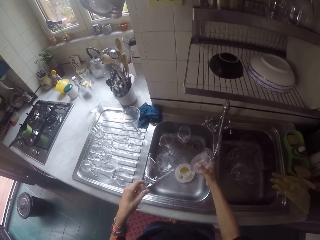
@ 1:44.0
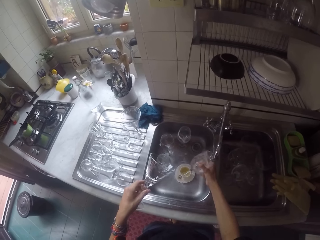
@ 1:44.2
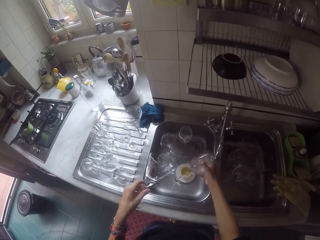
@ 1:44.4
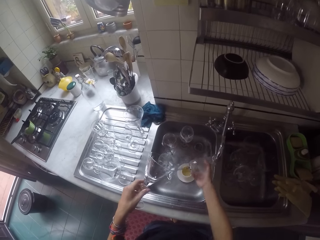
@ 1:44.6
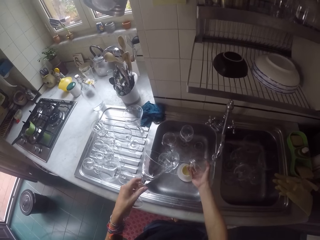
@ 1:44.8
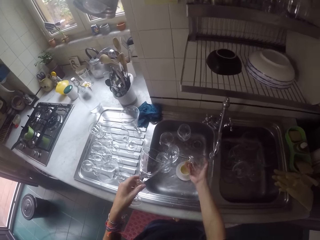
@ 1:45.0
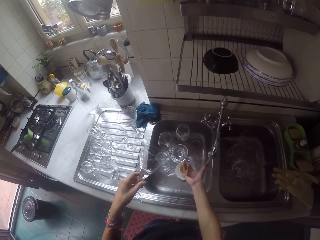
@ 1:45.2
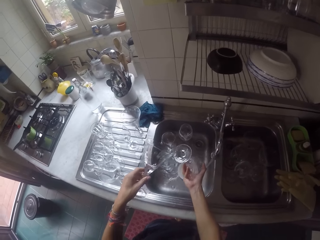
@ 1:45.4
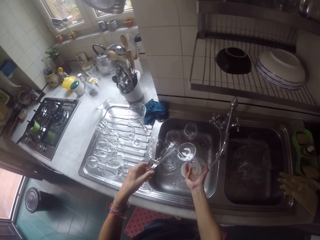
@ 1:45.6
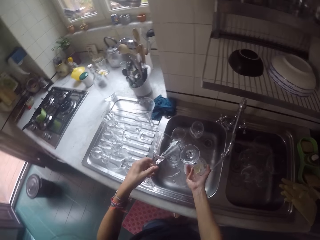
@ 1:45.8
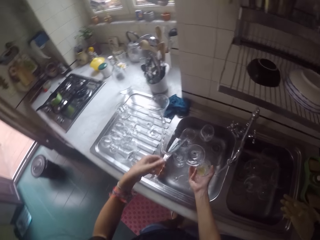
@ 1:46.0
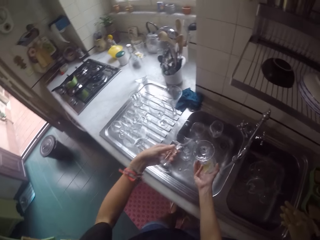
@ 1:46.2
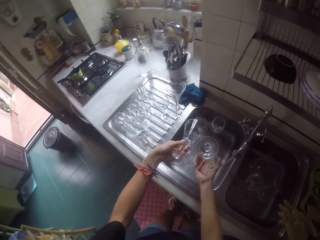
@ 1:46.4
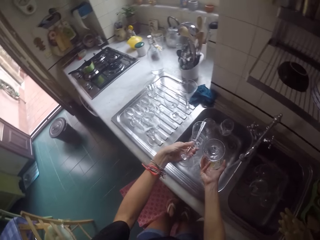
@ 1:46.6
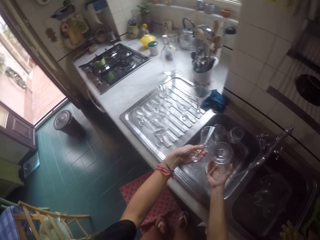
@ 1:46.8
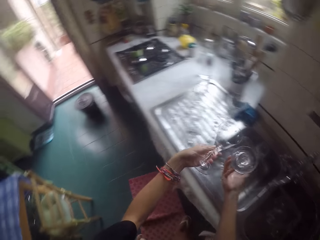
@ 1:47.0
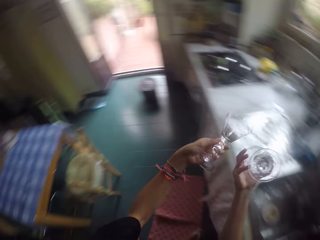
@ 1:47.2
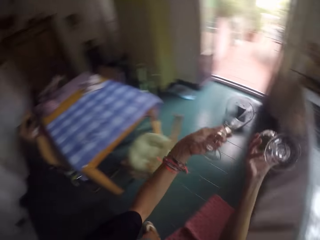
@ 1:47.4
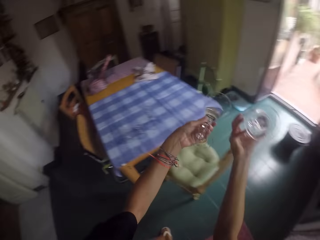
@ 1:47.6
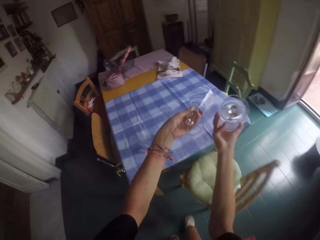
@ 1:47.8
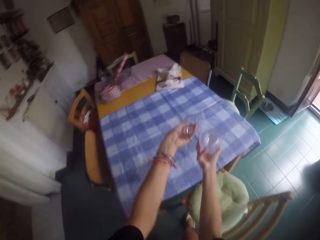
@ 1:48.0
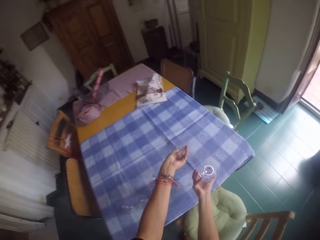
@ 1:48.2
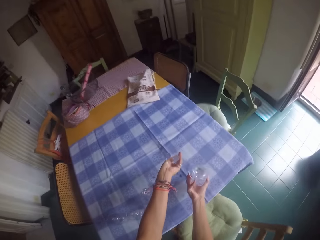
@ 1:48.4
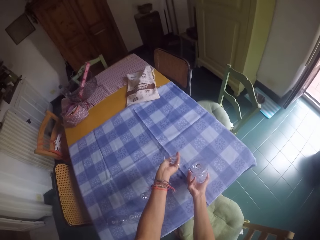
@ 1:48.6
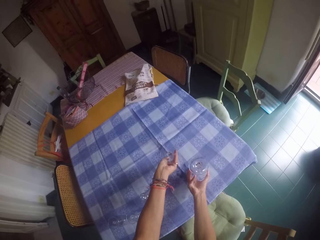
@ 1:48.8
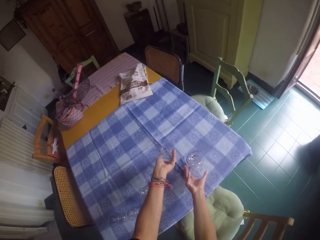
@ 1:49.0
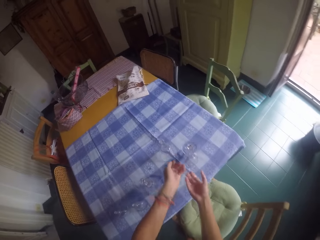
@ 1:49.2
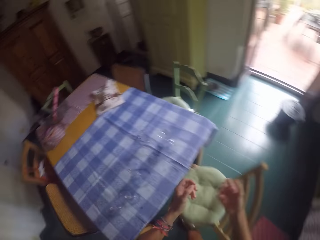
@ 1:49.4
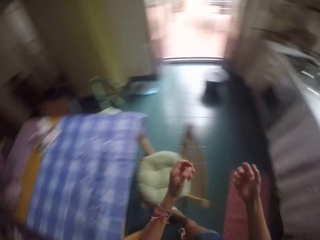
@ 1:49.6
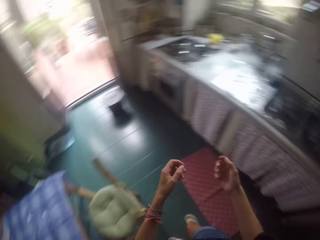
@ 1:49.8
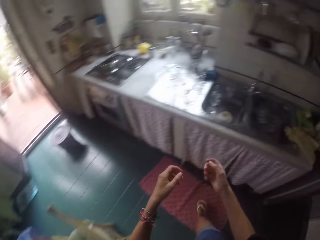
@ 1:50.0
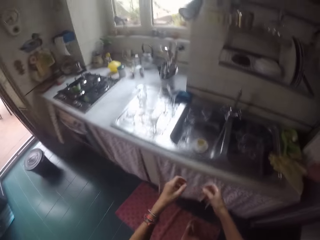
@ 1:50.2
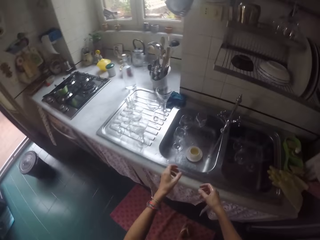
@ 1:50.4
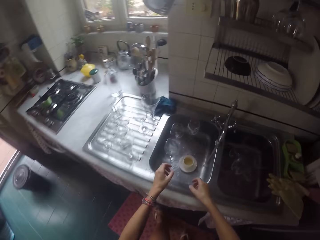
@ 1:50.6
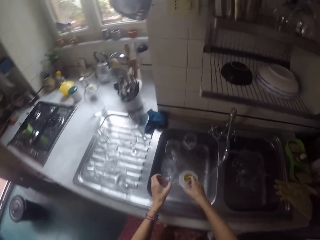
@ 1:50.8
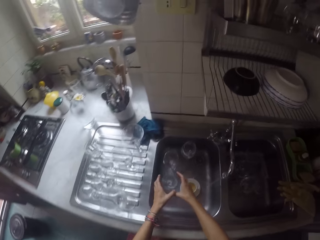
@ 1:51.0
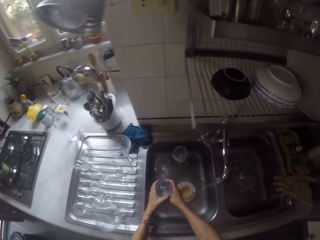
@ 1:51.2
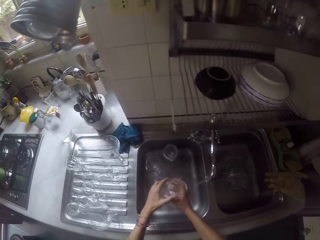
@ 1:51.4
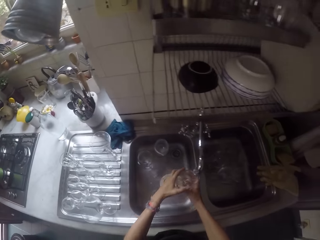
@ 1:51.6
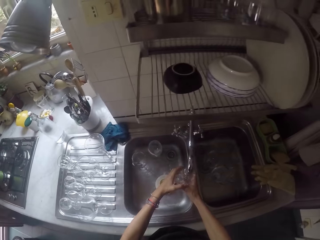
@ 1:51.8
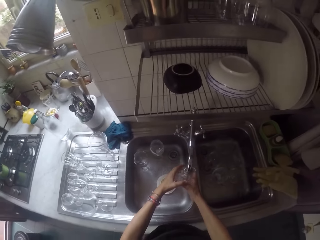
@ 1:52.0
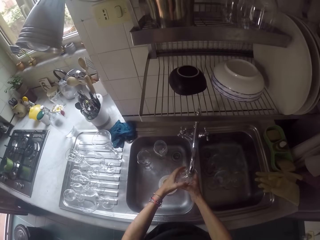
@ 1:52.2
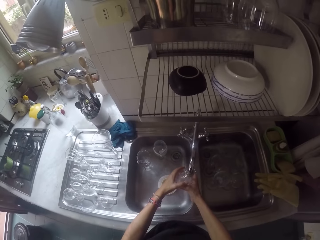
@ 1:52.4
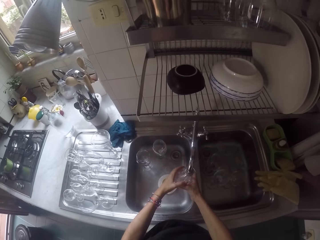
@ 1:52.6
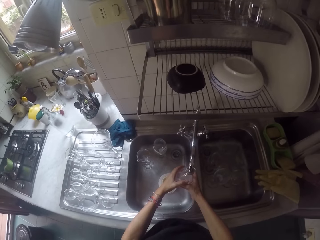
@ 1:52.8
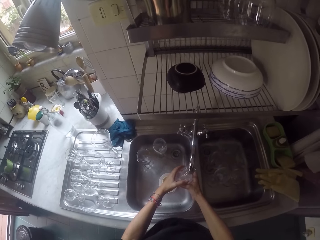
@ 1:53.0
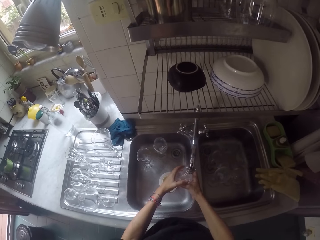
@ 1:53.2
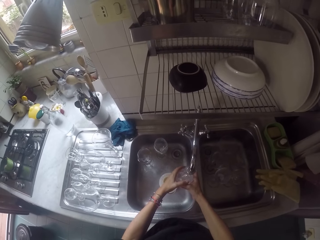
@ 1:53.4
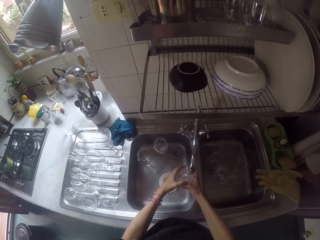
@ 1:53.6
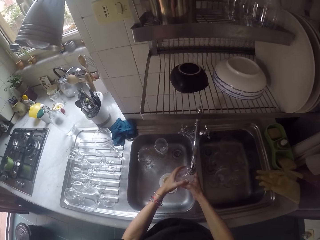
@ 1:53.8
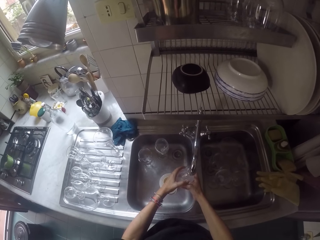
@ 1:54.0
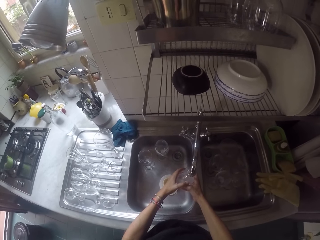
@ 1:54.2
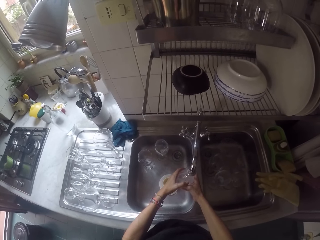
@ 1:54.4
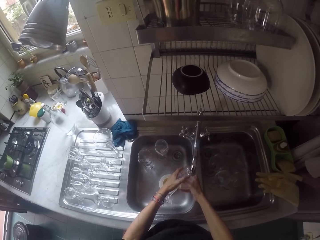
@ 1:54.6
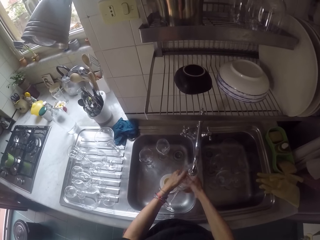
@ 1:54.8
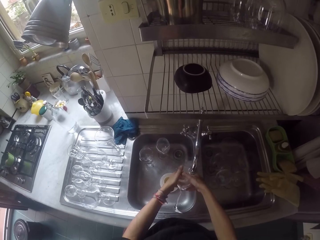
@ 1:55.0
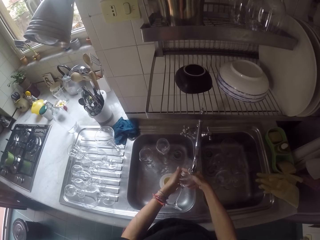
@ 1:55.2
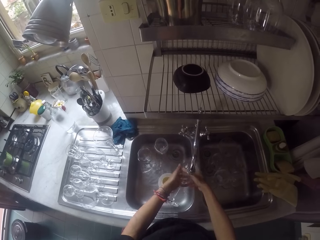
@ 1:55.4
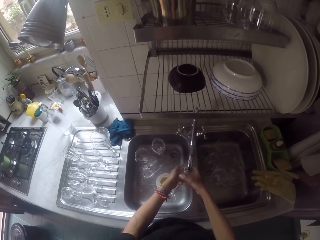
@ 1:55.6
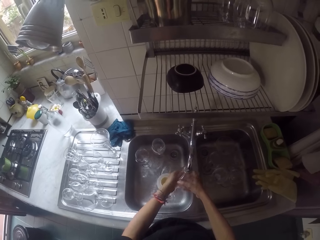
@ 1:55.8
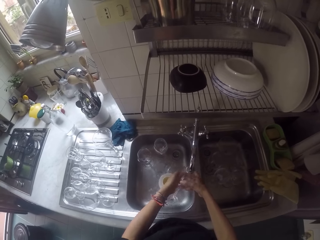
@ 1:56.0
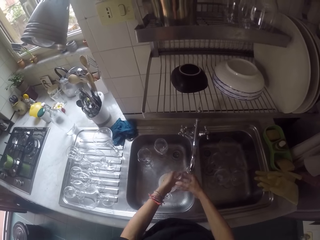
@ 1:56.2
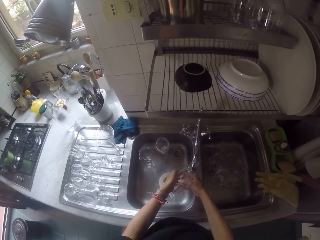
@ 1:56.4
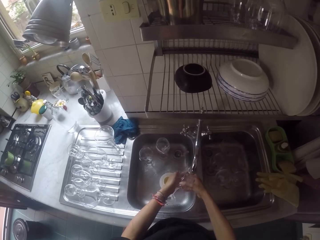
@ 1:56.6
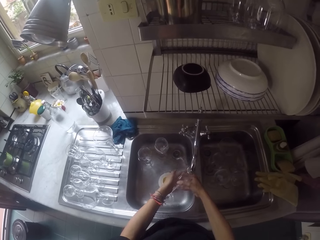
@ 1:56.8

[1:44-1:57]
The camera wearer walks to the table. They place wine glasses on the table. They walk to the sink. They pick up the wine glass in the sink bowl. They rinse the wine glass in the sink with the tap water.

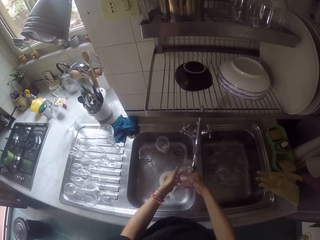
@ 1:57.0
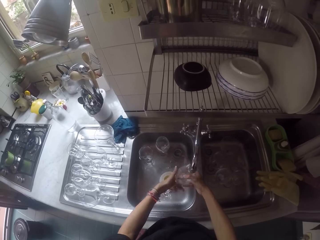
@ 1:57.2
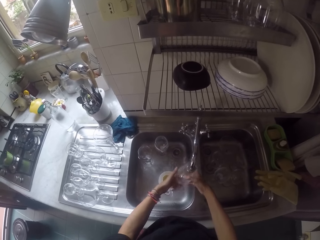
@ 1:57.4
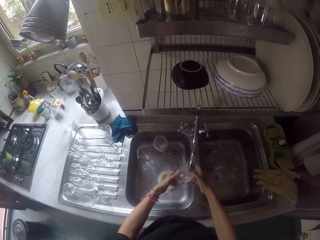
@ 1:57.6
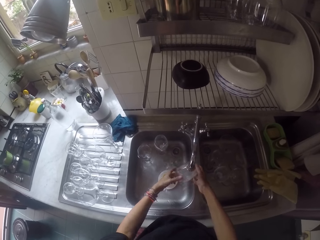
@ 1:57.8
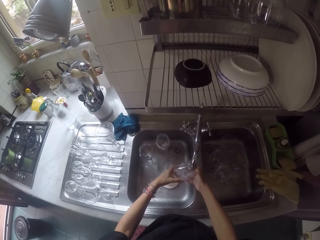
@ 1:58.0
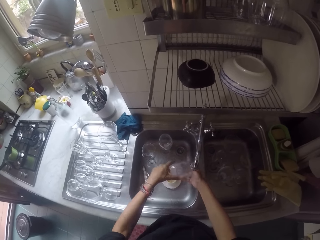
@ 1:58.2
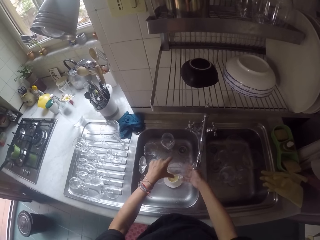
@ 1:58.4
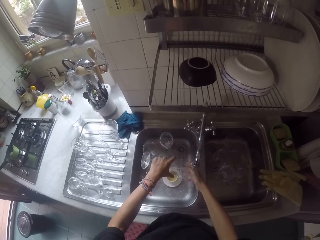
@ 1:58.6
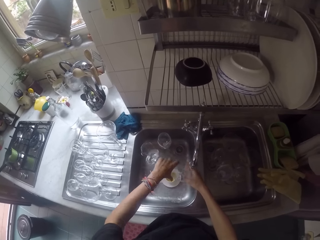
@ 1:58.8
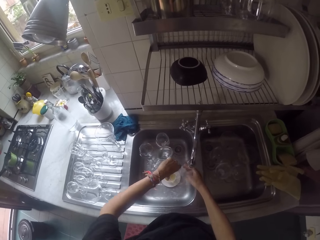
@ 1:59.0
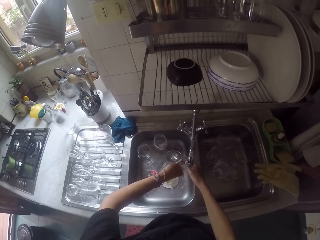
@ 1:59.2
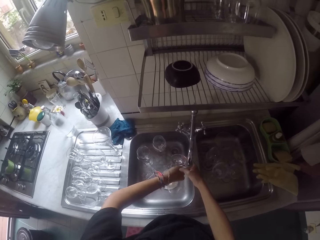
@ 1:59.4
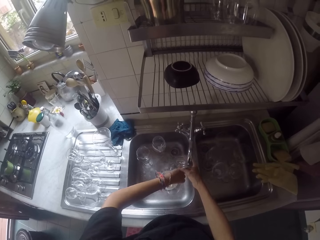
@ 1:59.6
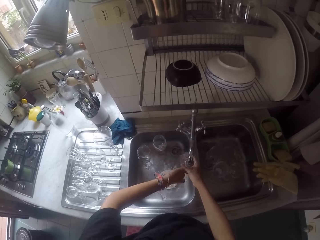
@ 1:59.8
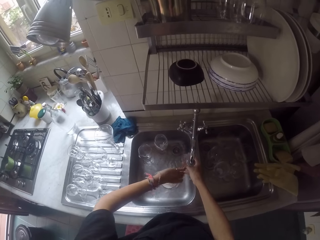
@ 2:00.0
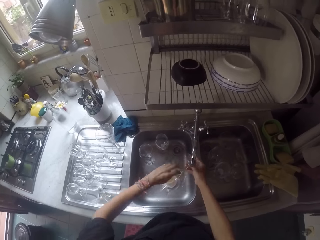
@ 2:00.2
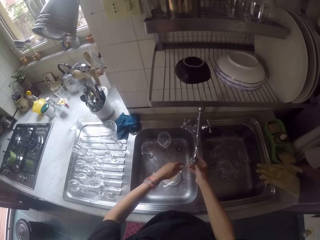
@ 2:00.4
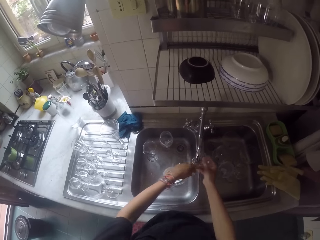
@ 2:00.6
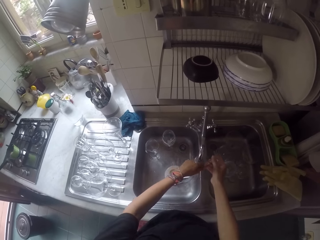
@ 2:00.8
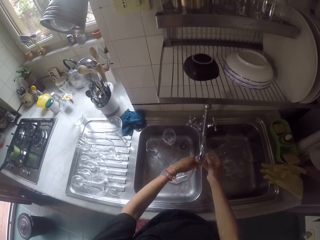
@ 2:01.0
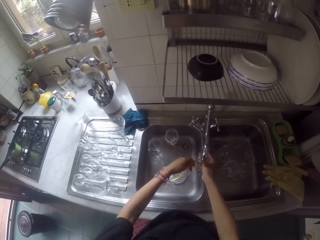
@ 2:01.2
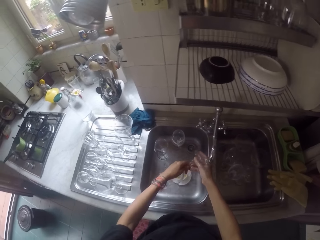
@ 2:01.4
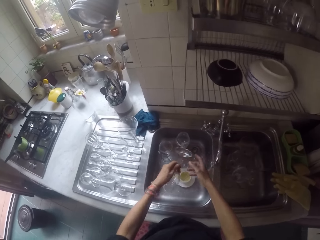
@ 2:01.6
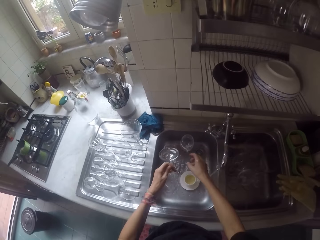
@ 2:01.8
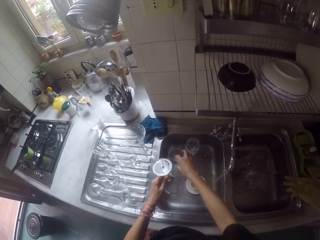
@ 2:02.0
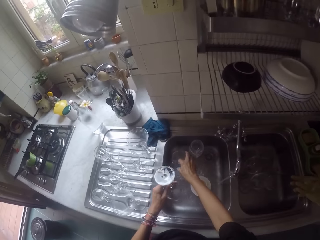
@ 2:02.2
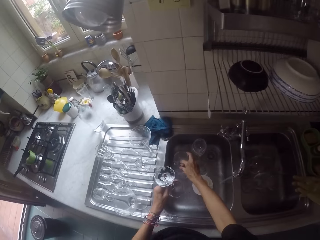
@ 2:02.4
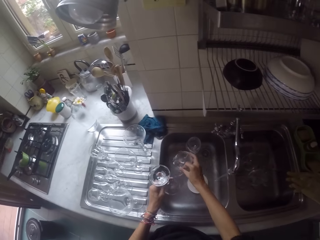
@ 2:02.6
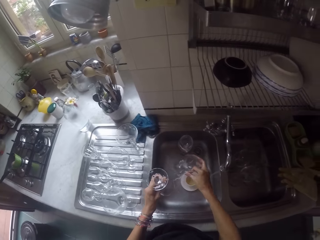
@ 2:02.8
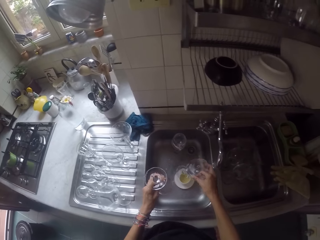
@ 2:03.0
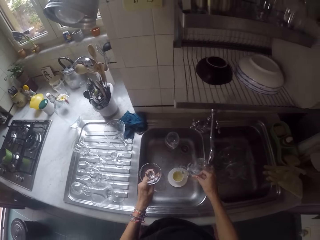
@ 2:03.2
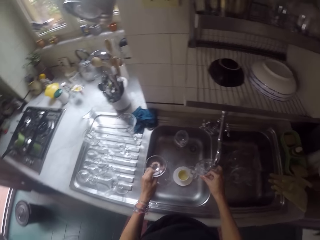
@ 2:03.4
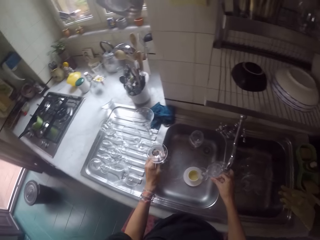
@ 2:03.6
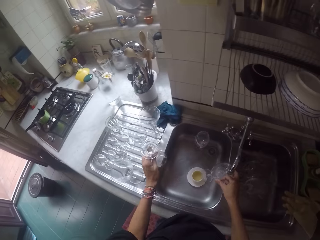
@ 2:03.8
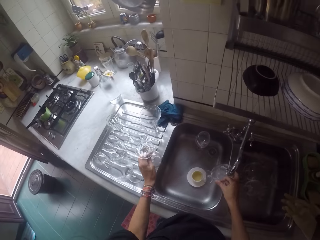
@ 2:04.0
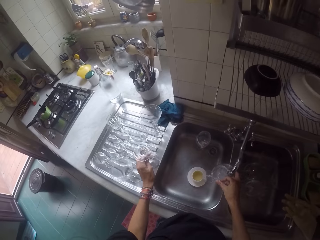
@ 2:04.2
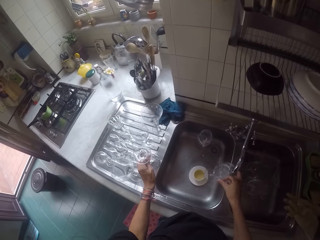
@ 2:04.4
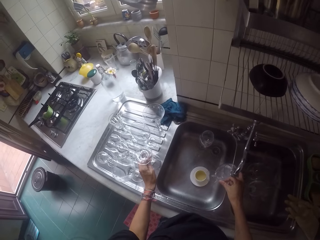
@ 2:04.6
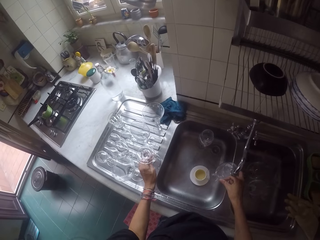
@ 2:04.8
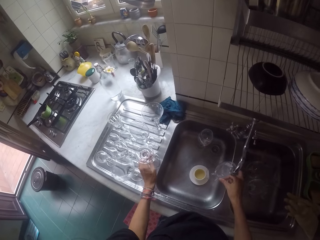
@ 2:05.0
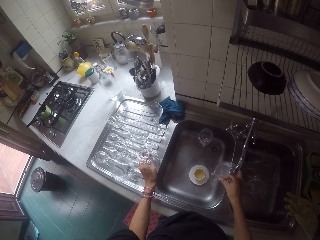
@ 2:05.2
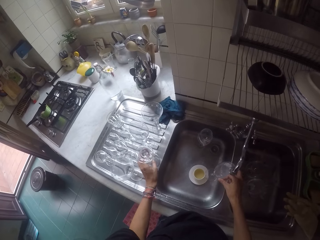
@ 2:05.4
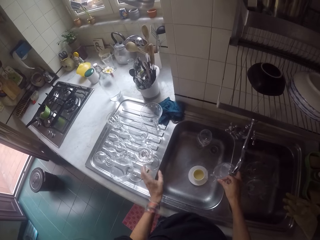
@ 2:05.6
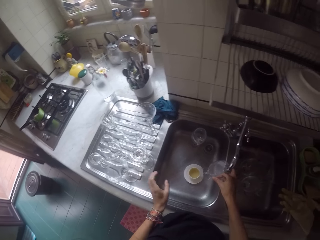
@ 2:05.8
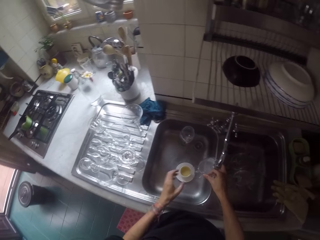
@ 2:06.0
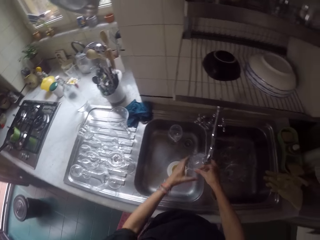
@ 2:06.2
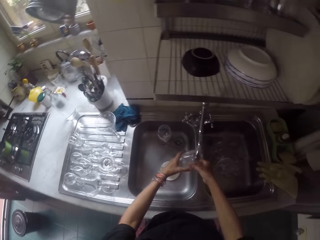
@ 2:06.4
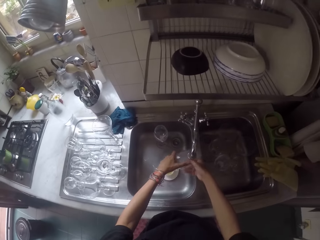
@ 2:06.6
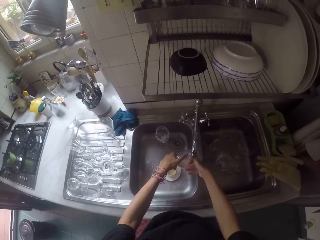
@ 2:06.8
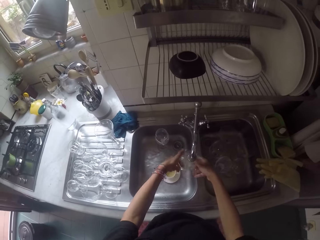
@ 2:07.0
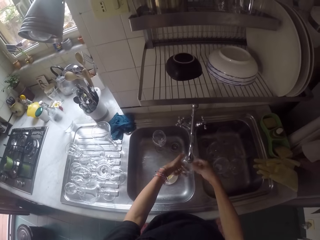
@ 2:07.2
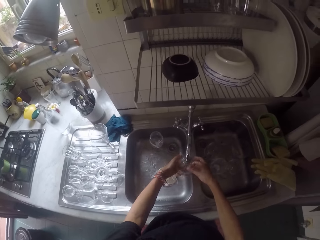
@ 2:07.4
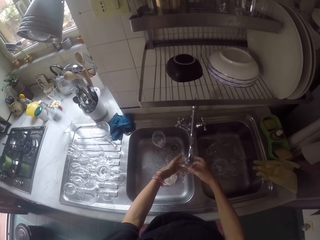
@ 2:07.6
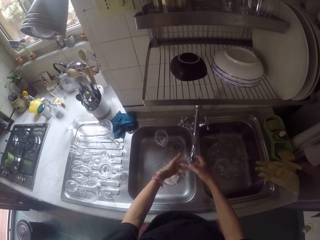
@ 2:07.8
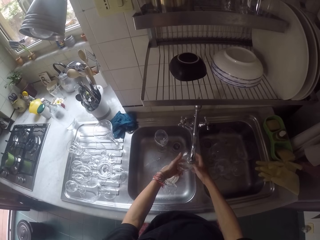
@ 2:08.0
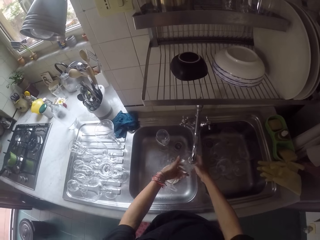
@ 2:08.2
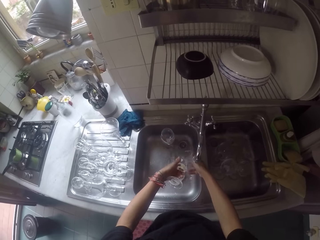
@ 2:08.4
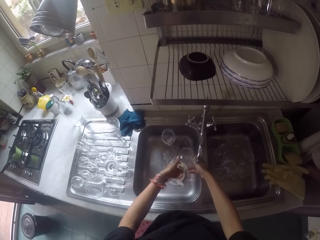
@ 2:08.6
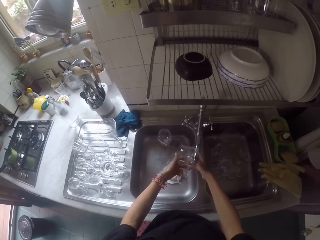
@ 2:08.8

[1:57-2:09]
The camera wearer picks up the wine glass in the sink bowl. They rinse the wine glass in the sink with the tap water. They place the wine glass on the sink. They rinse the wine glass in the sink with the tap water.
